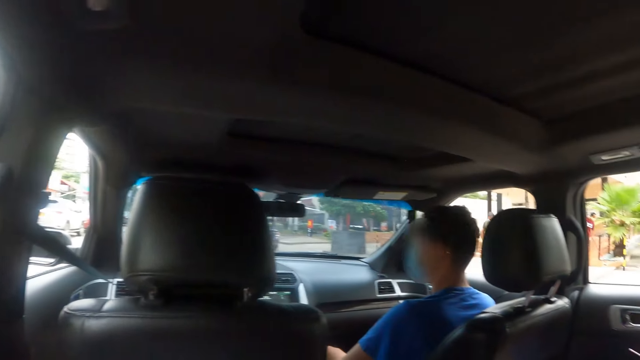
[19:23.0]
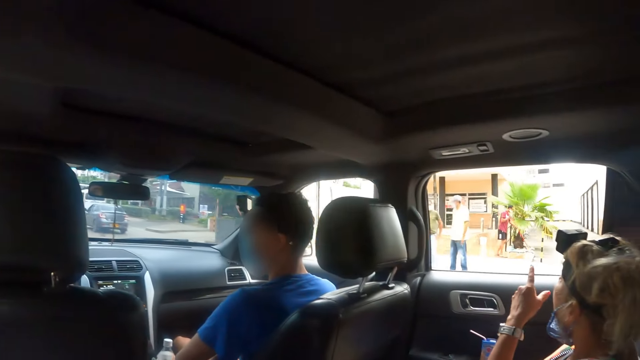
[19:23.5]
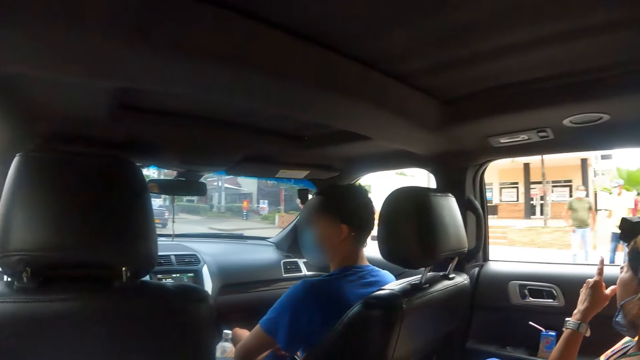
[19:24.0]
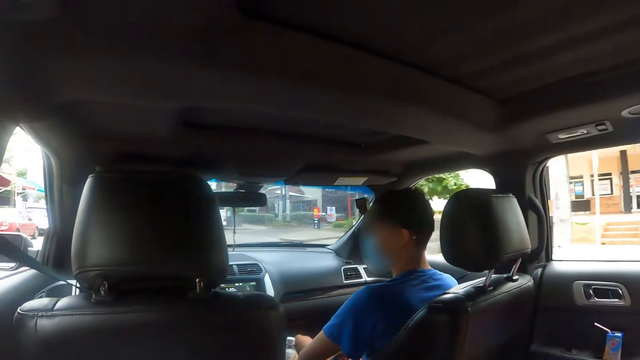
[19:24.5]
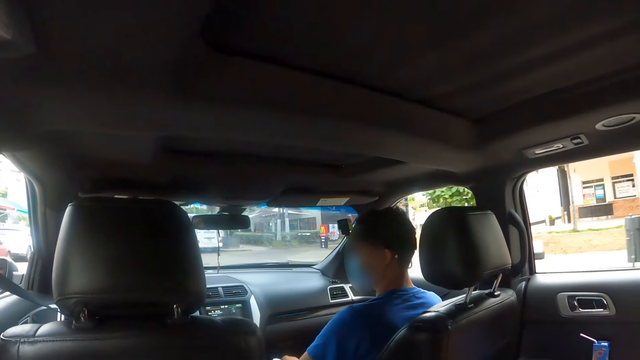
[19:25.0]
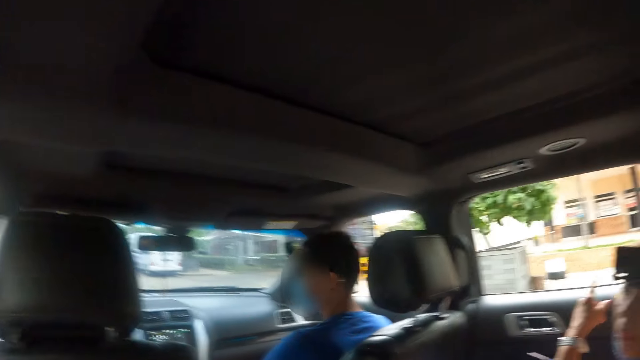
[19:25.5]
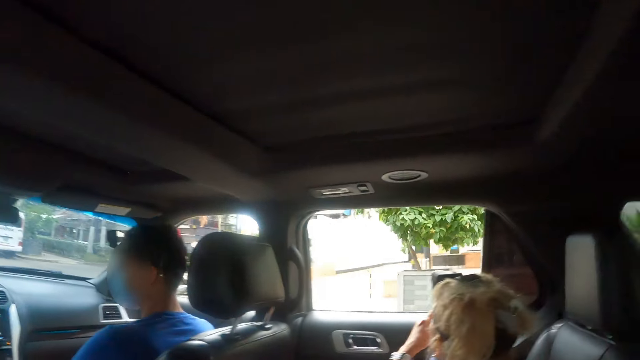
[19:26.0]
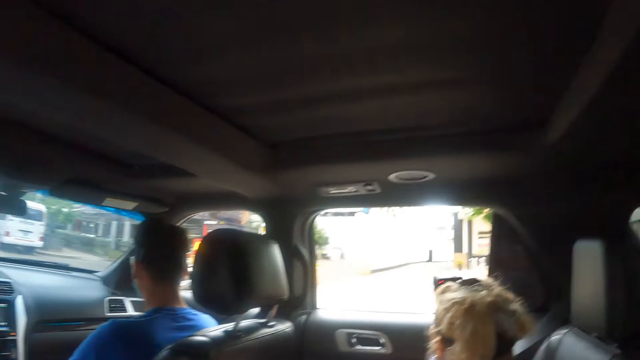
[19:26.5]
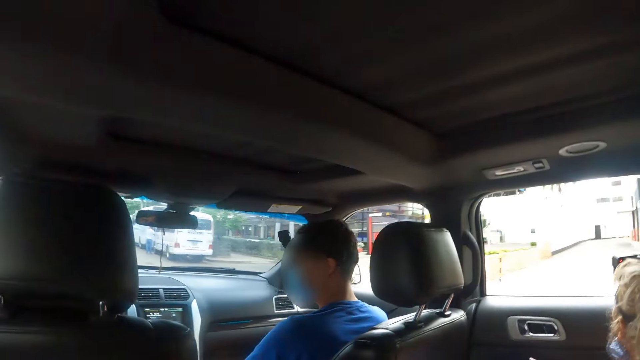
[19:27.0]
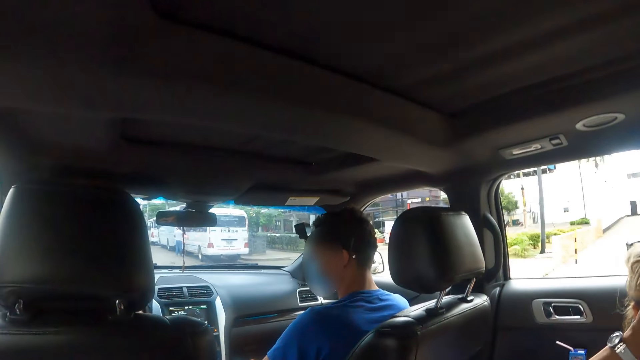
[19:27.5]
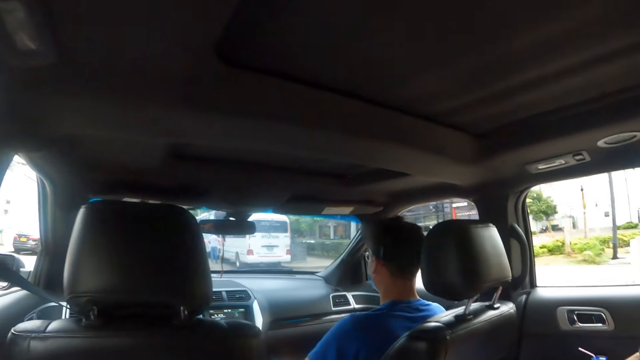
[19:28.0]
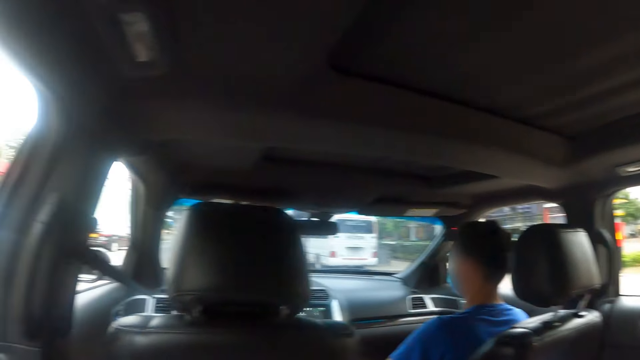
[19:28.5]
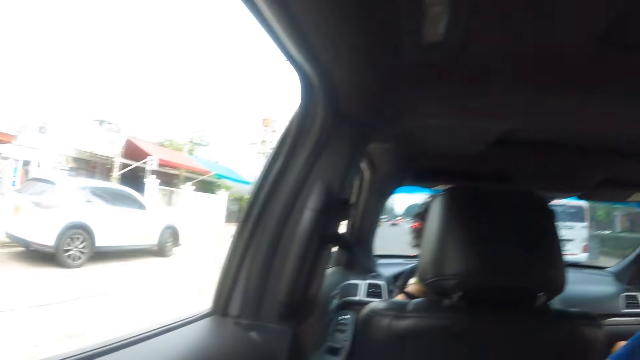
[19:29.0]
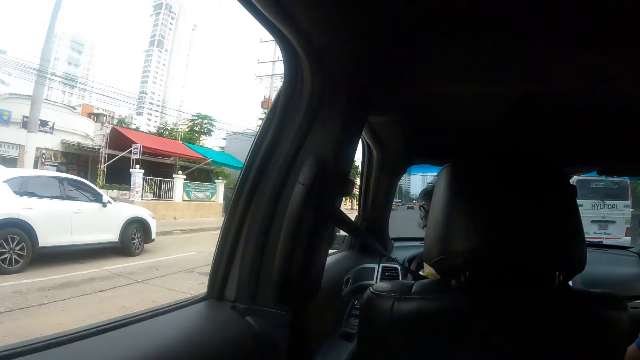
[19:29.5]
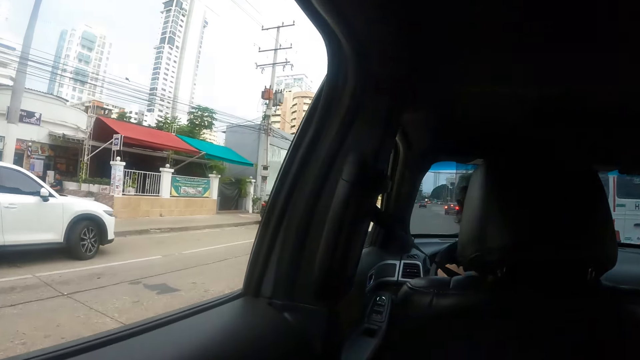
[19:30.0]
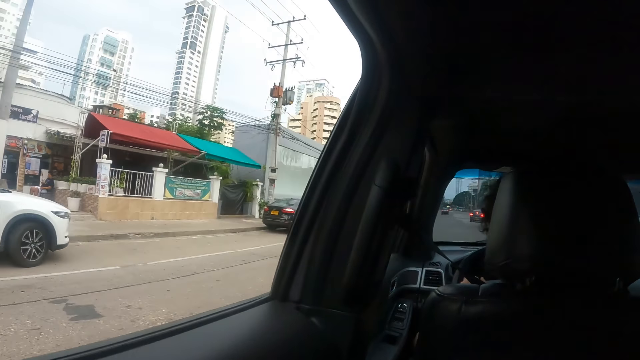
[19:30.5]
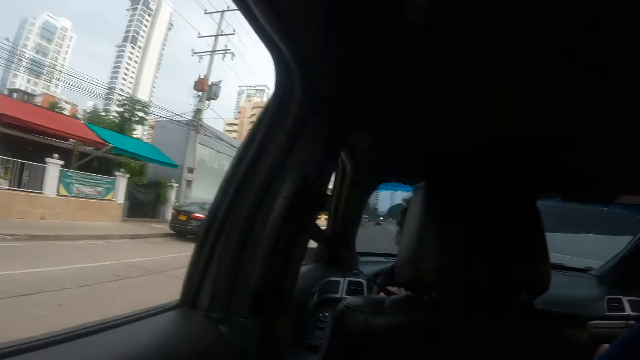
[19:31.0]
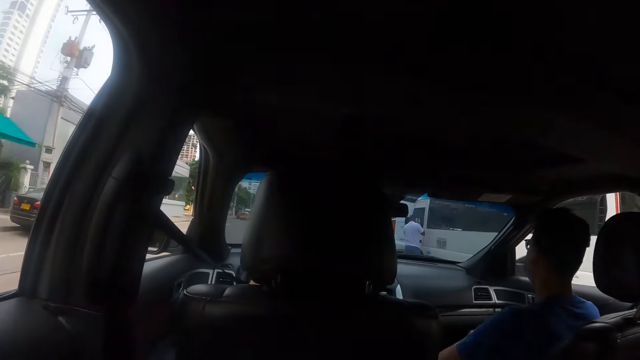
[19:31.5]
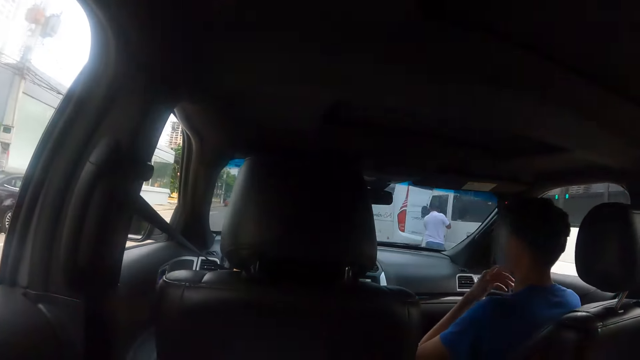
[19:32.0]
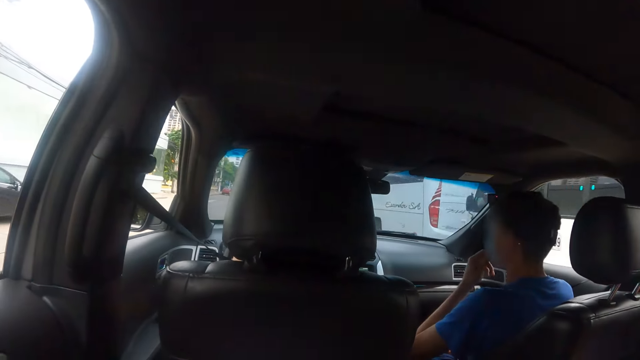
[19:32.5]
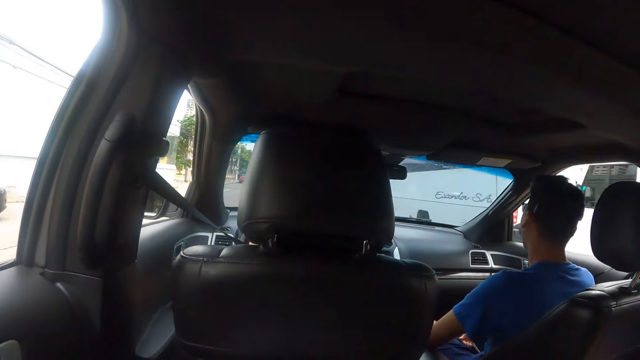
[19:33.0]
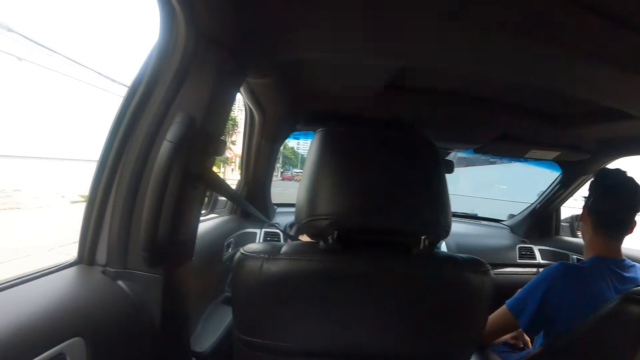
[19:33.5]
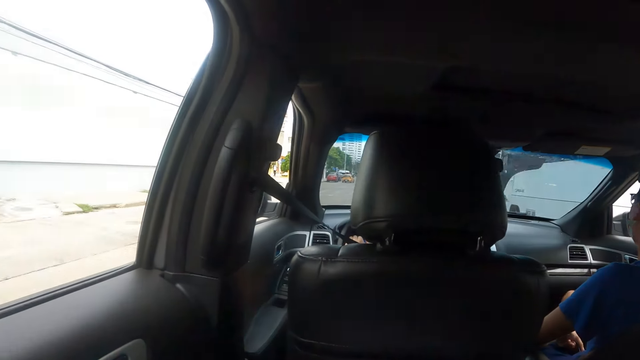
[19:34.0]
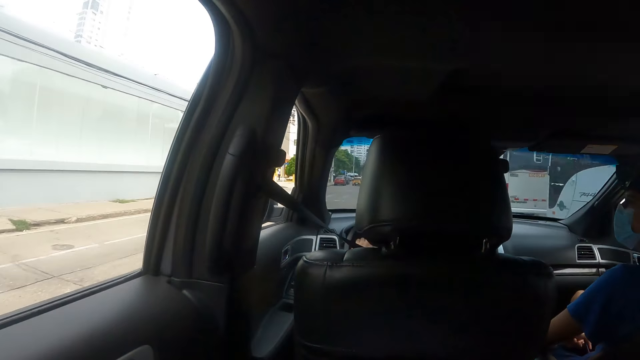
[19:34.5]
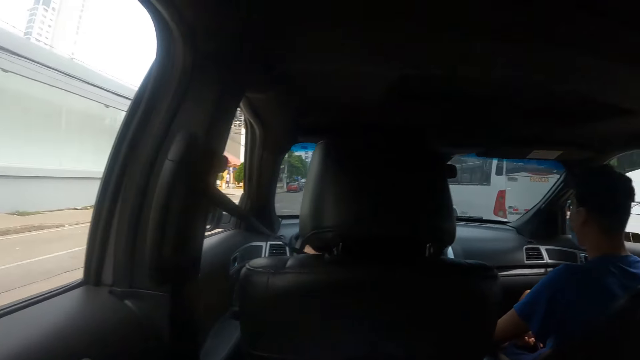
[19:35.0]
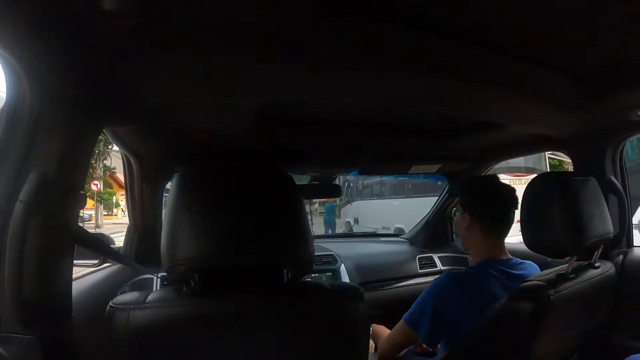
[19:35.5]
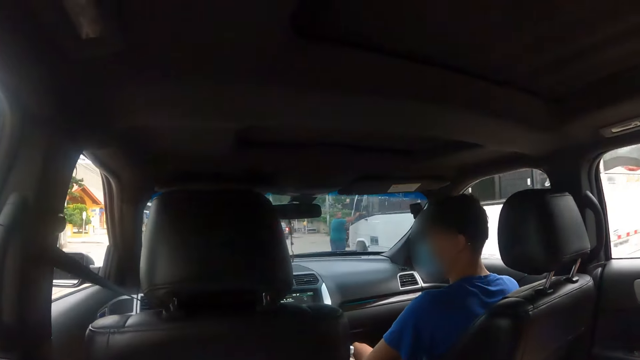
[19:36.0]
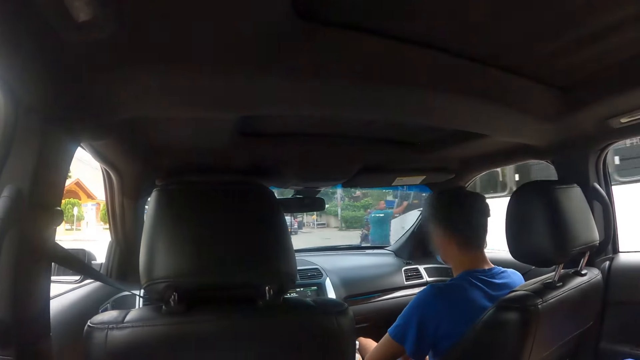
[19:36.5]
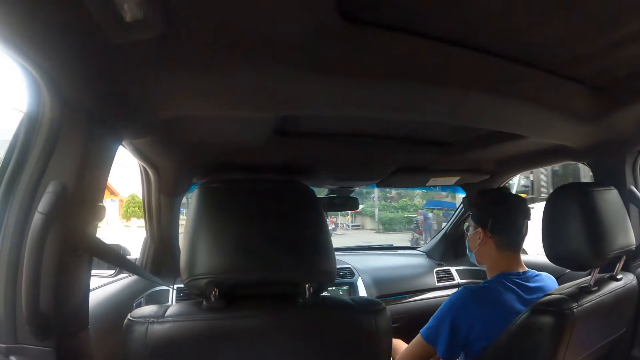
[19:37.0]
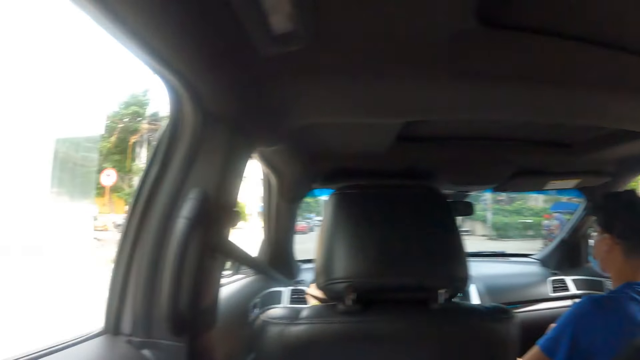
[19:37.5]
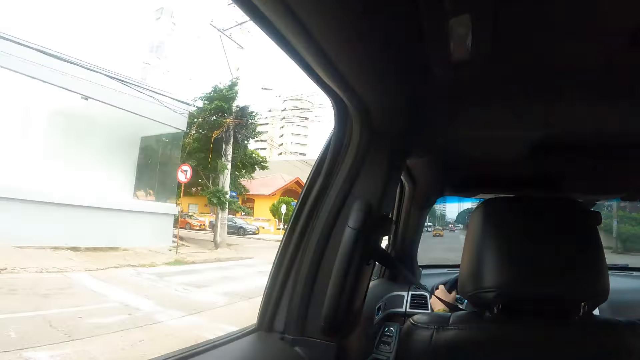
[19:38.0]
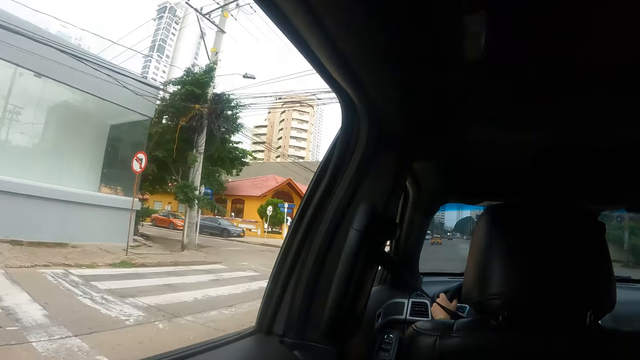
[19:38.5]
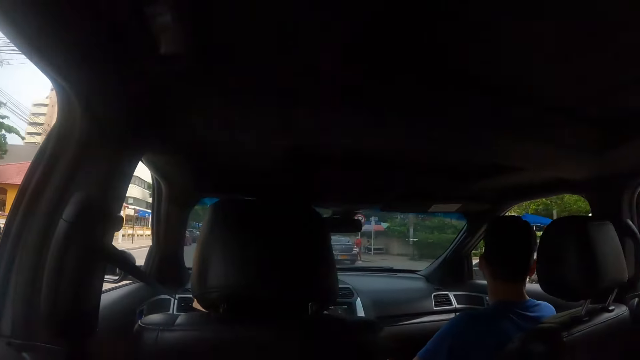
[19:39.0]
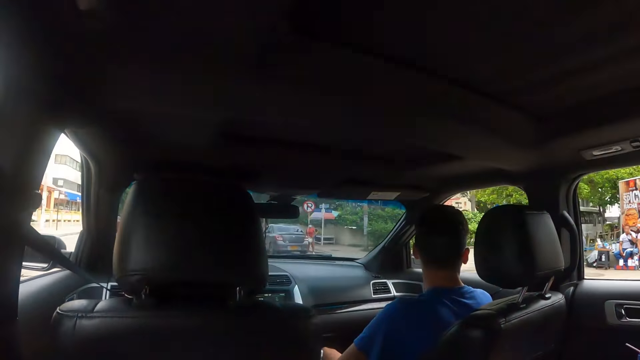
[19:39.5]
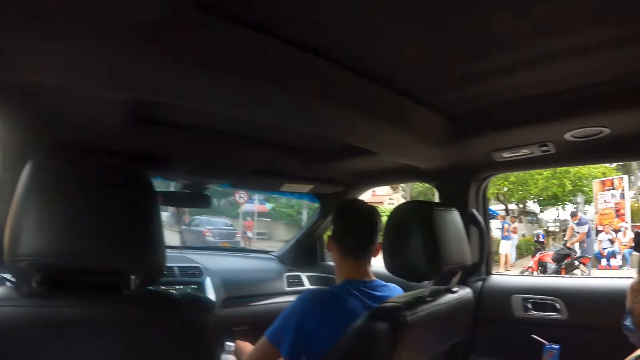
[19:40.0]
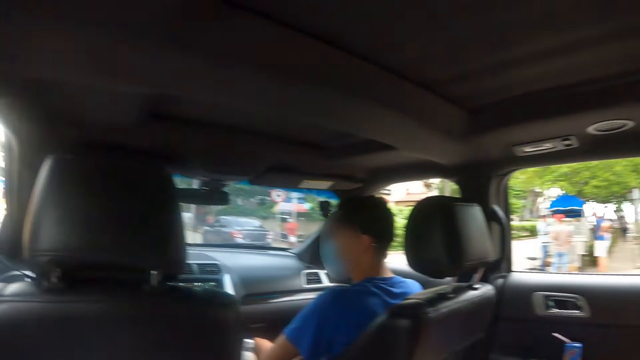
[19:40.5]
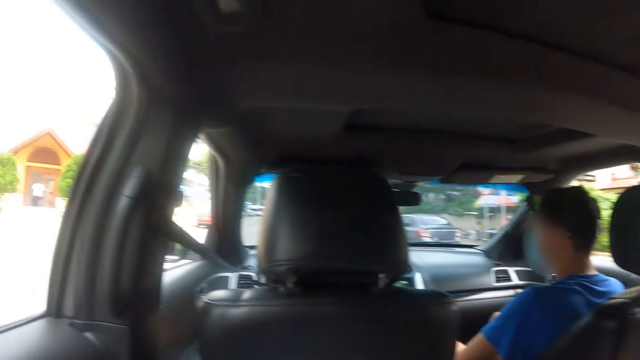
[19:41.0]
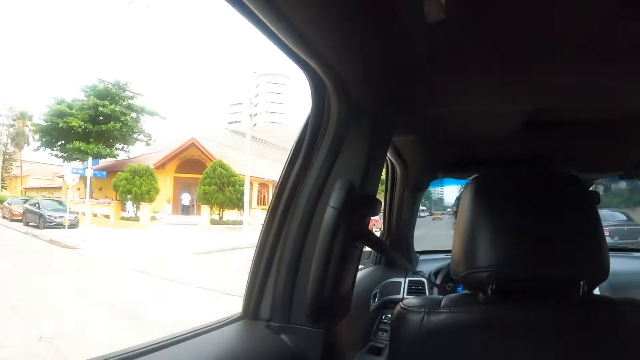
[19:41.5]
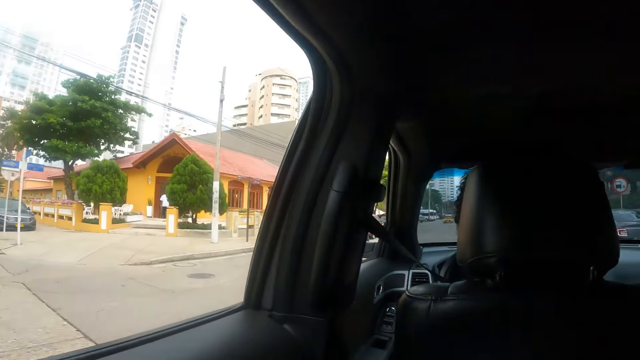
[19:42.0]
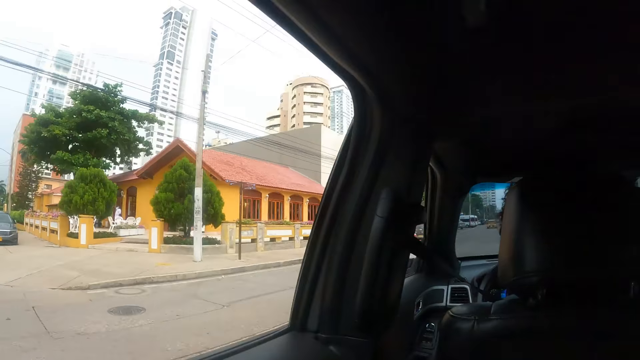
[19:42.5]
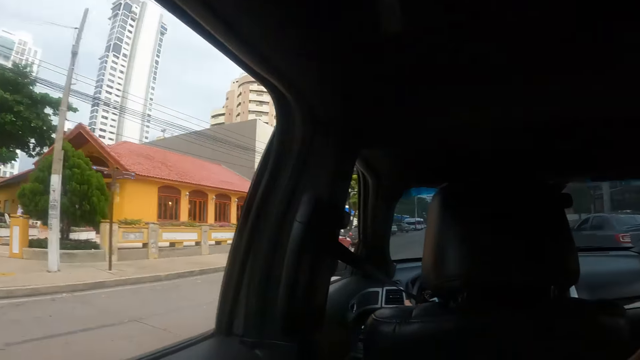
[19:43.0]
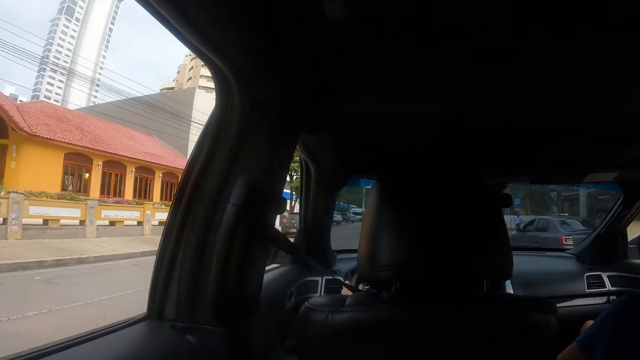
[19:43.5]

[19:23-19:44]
A person shows hand gestures. The camera wearer looks around the road. They look at another person. They look around.
